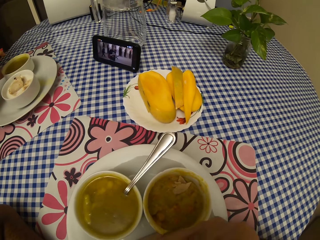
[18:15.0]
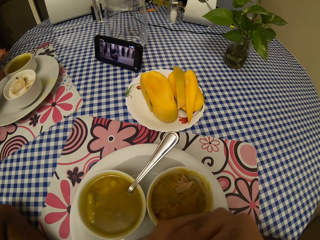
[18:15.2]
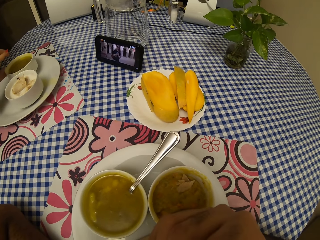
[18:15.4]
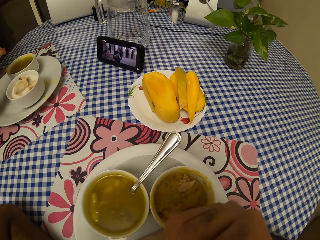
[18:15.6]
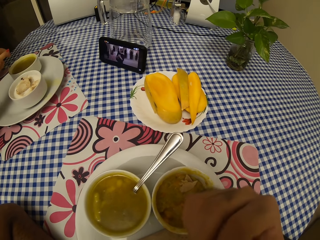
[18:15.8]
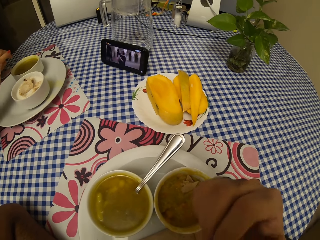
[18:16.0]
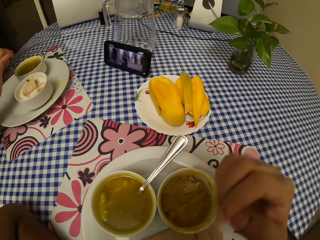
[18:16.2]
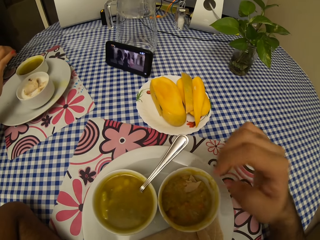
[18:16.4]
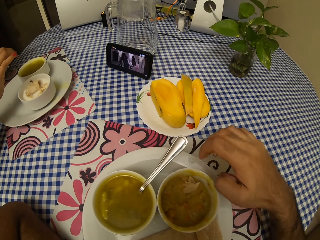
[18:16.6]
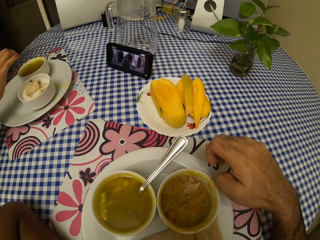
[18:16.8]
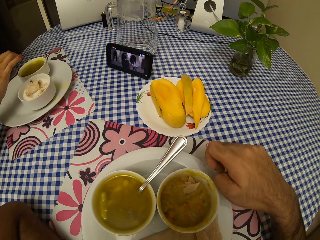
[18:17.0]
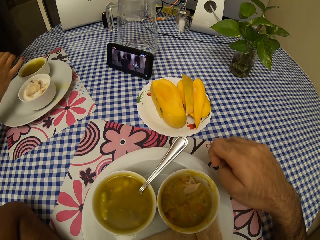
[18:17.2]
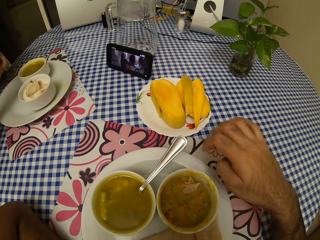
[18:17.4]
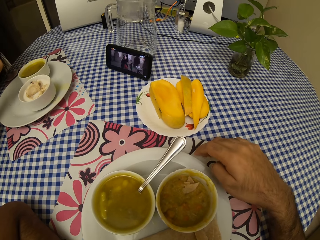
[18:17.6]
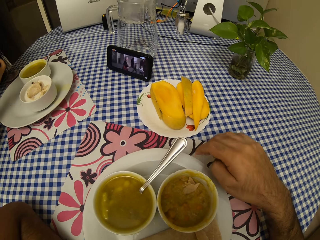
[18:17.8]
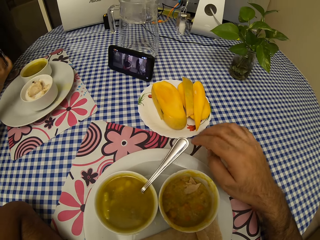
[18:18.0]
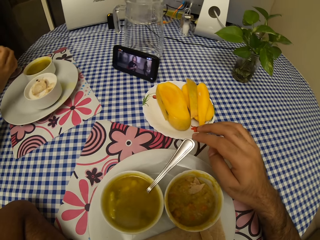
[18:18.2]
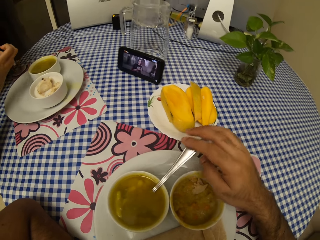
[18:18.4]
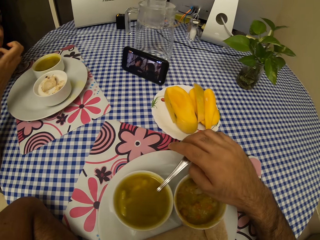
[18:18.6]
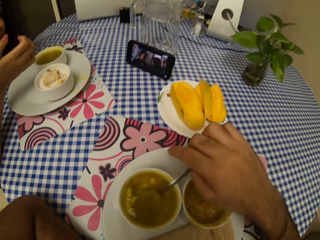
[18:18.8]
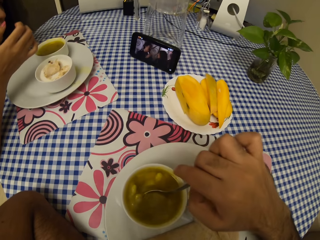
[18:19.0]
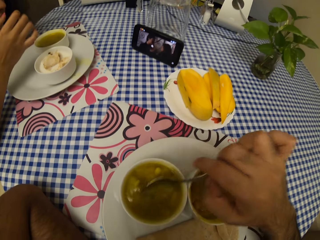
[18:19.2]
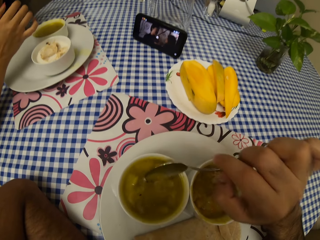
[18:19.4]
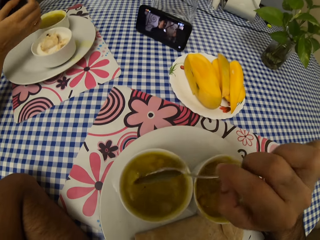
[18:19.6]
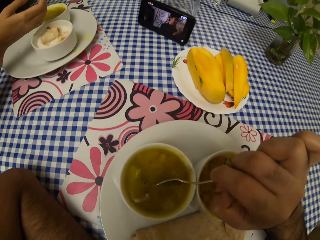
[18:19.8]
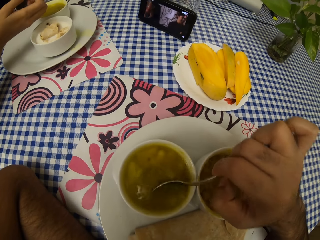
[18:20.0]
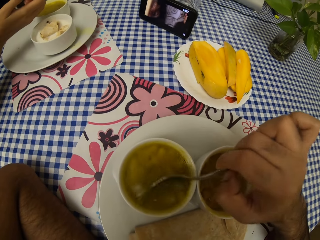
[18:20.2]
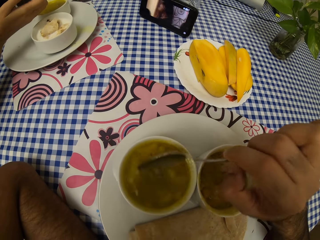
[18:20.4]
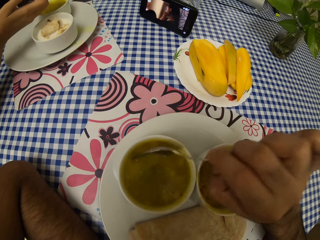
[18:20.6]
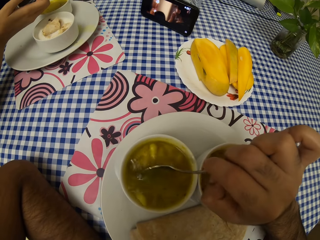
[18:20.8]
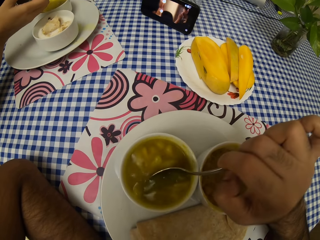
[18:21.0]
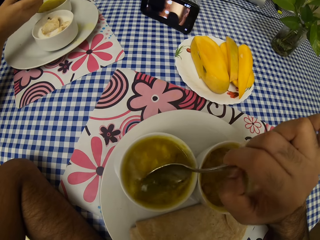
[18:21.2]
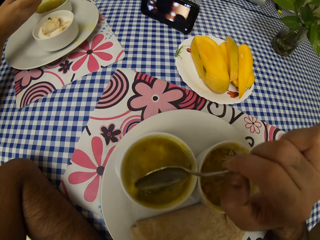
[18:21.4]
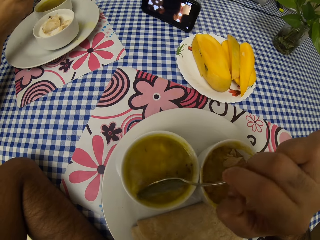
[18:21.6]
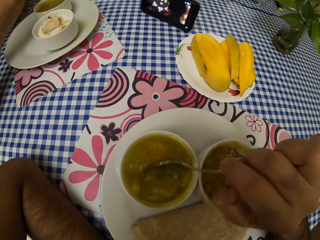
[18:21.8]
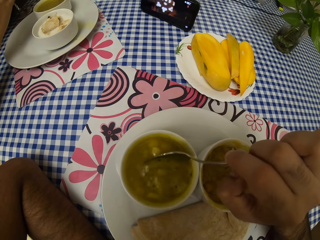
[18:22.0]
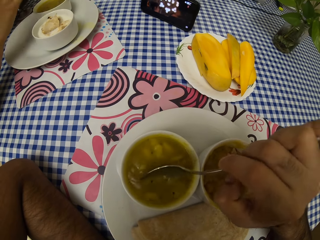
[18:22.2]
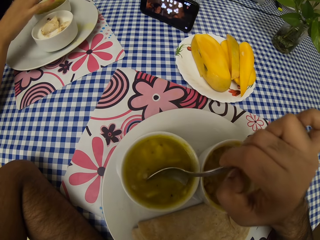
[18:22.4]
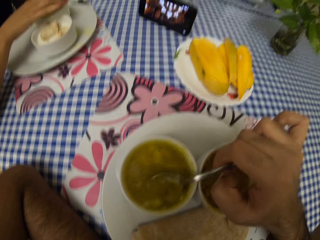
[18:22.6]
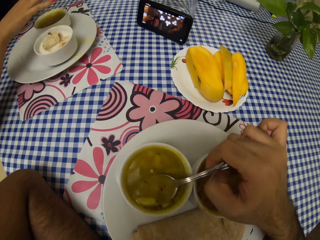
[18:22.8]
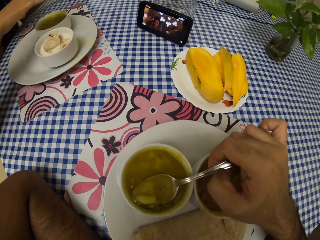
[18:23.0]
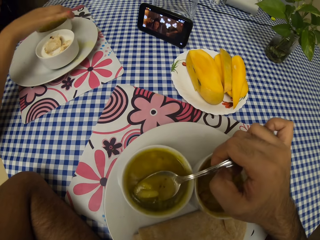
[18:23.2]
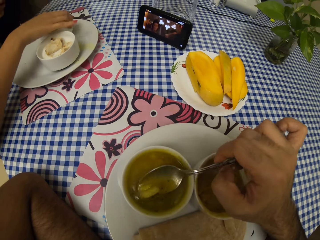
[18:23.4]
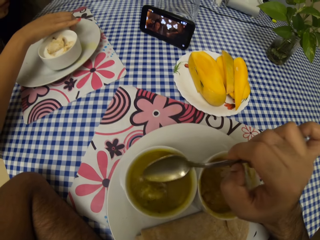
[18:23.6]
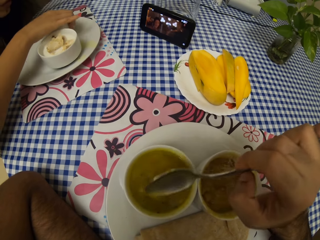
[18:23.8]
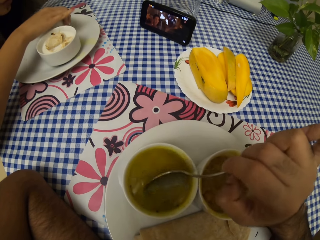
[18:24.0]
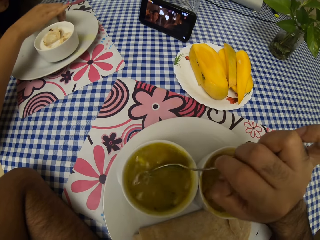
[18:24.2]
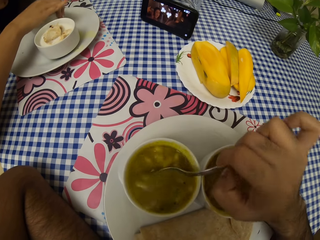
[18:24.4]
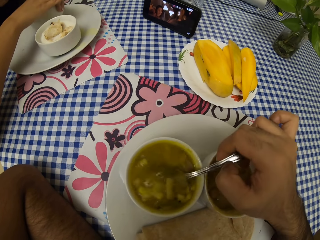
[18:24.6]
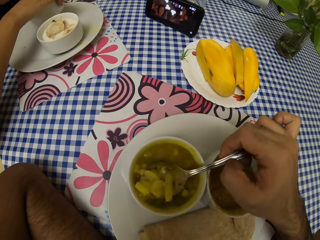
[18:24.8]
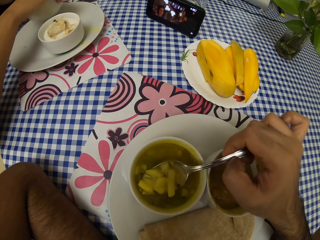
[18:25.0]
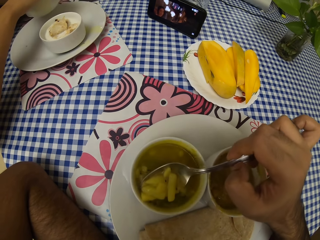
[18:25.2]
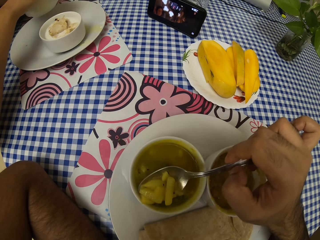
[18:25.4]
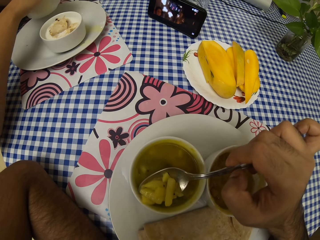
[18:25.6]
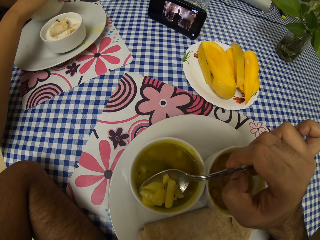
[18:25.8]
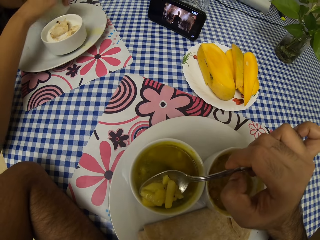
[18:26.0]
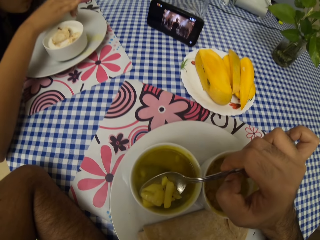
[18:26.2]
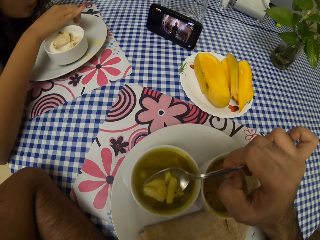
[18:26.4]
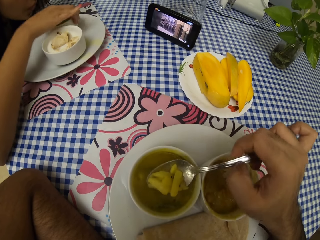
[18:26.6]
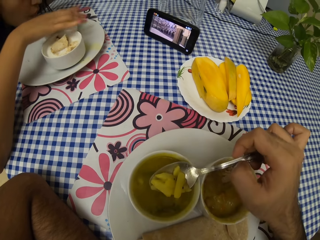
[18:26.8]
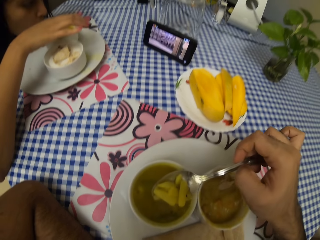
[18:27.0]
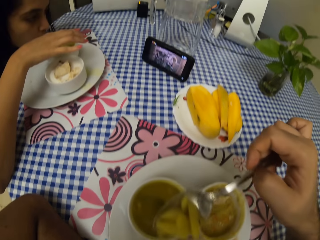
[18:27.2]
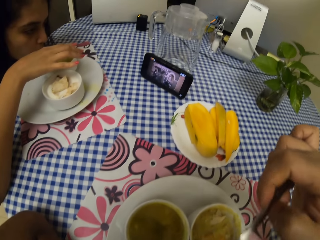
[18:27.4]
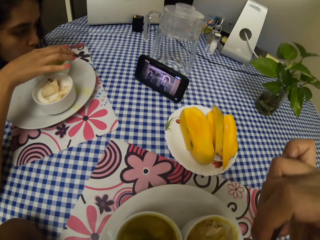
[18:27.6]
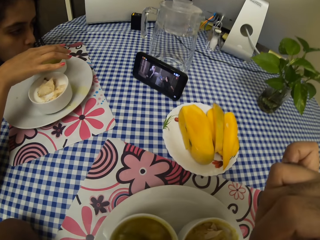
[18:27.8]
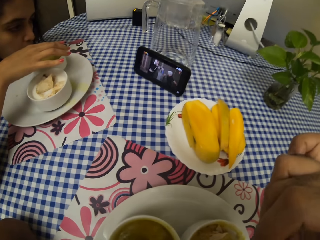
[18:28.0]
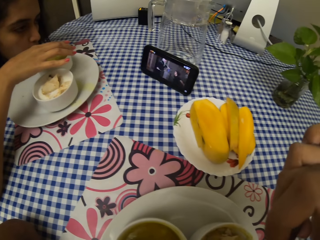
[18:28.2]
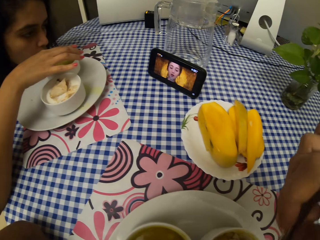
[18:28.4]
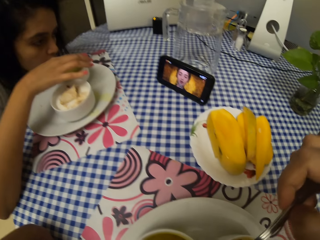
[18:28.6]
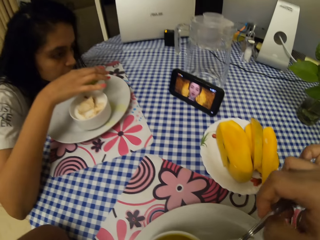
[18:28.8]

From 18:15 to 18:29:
The camera wearer holds the spoon and mixes the food with the spoon. They eat. A lady moves the bowl. The camera wearer eats.

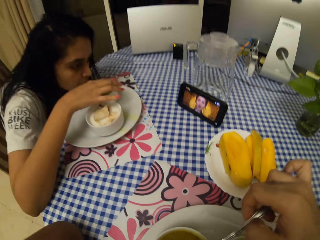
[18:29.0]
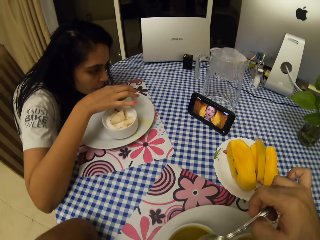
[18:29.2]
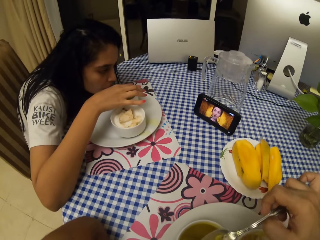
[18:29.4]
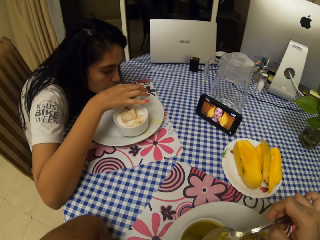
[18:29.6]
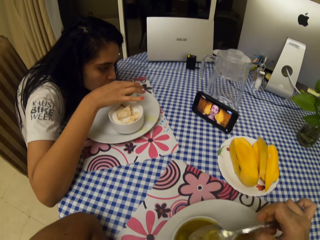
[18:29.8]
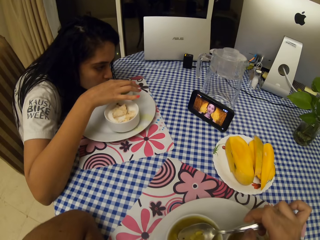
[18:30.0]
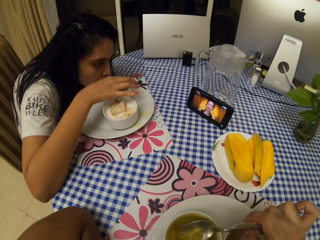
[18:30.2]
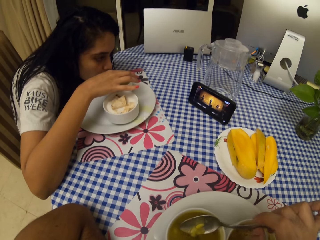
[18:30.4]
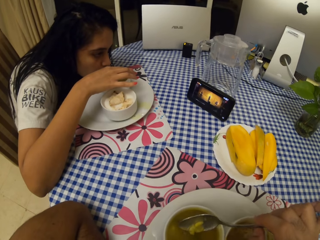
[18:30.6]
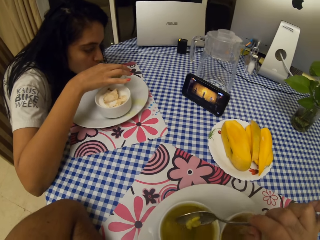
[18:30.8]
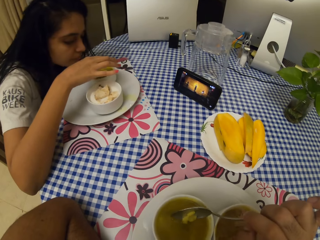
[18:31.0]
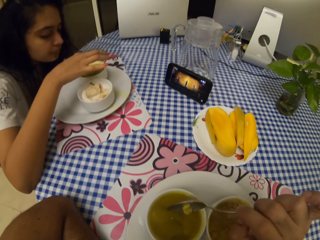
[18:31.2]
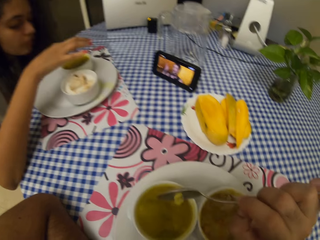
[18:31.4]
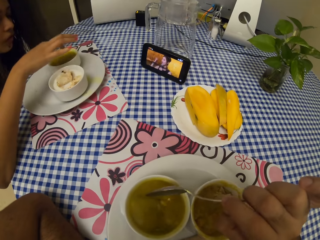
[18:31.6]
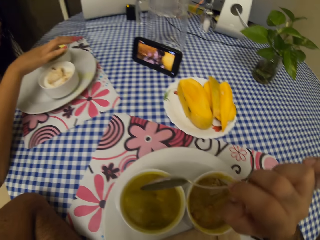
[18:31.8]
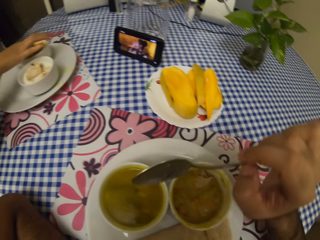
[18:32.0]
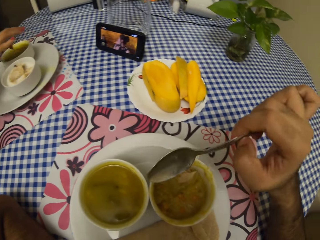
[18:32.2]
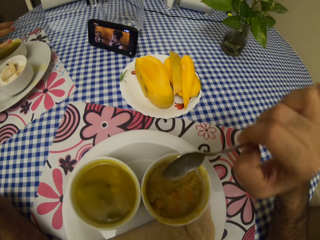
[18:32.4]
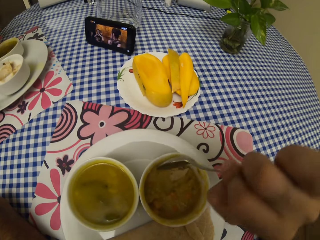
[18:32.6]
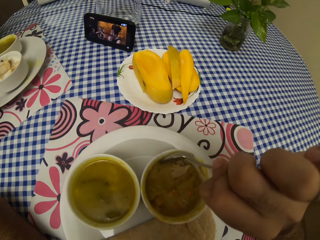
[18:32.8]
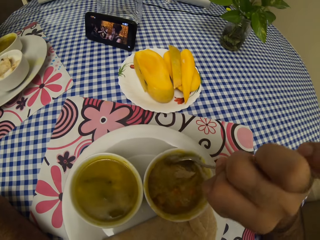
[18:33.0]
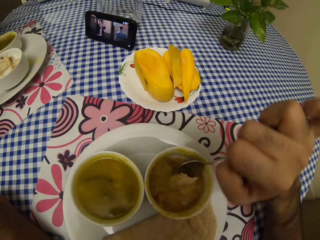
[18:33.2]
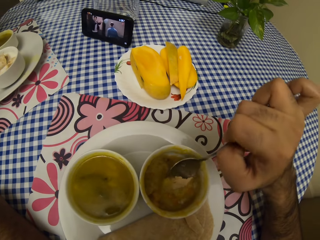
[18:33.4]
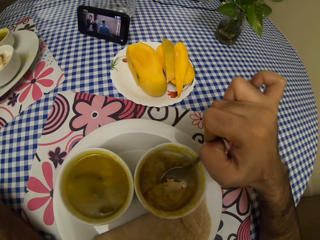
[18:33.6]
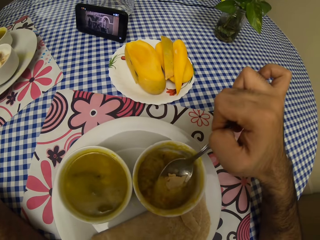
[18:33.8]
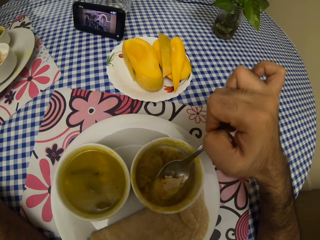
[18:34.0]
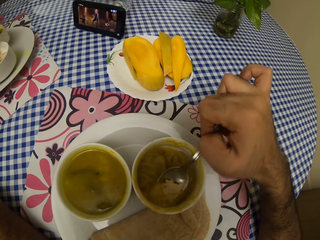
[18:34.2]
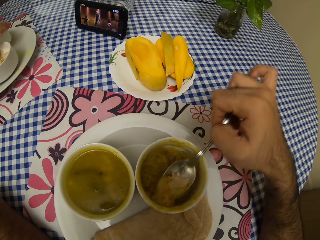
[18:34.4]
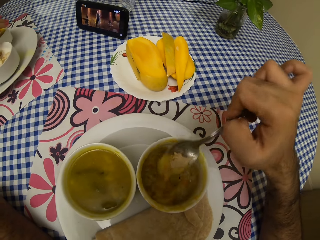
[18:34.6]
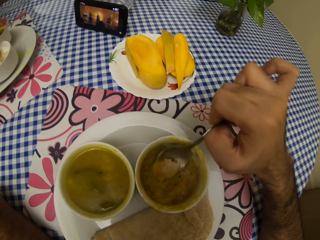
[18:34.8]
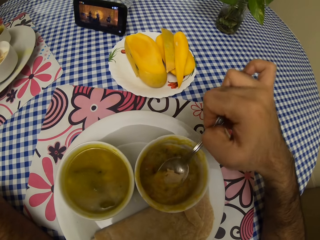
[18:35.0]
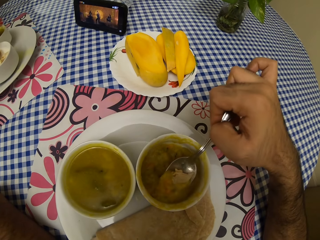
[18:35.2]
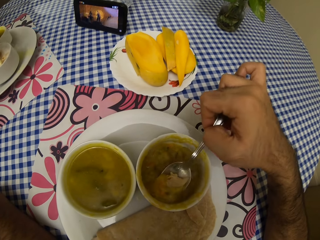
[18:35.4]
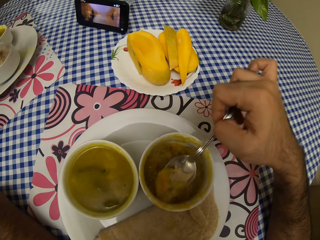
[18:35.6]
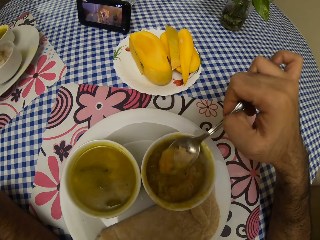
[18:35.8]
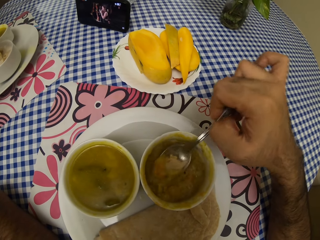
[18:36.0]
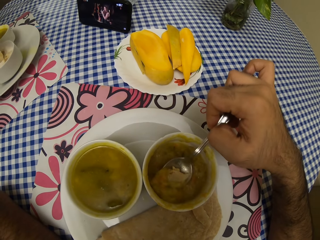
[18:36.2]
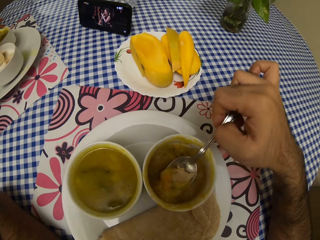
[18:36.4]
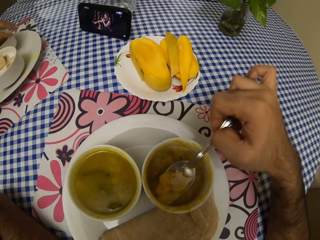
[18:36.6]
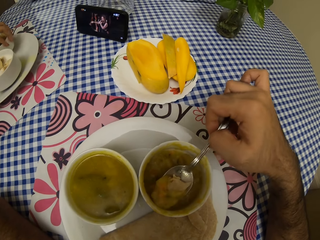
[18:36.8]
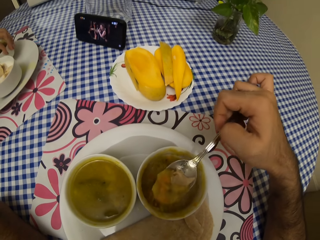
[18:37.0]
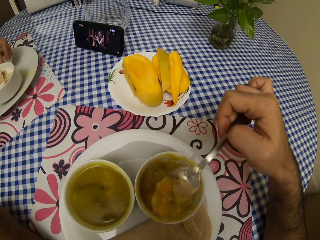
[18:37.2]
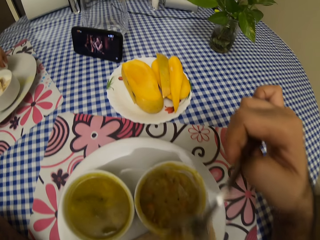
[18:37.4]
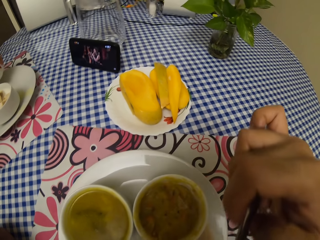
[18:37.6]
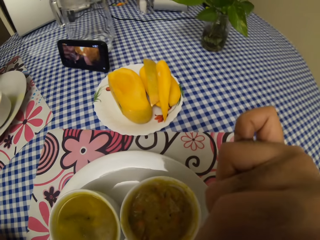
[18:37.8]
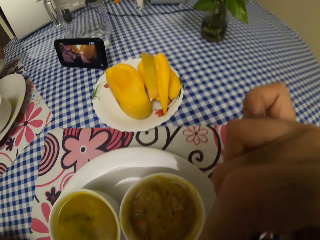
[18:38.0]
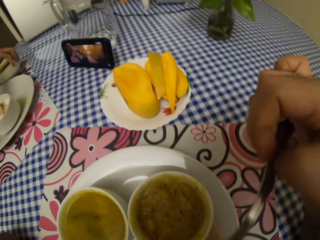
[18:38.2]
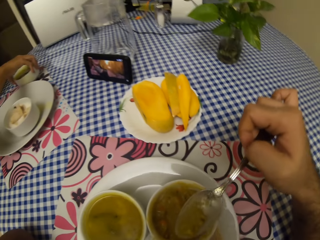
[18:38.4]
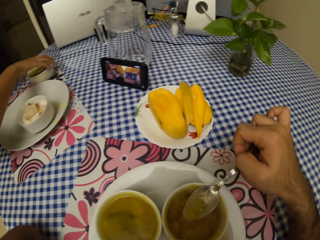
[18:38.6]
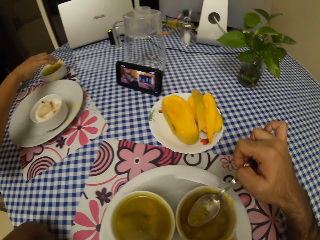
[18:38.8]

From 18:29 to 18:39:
A woman eats. The camera wearer scoops some food. They eat.
